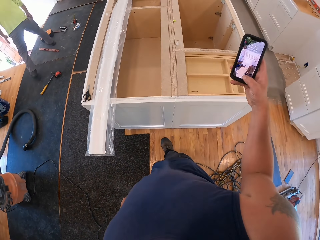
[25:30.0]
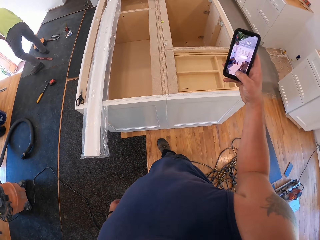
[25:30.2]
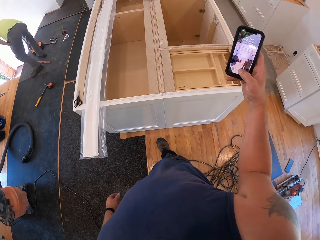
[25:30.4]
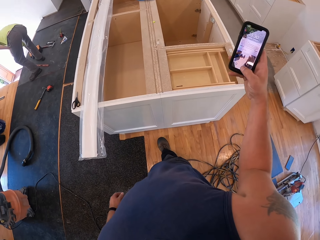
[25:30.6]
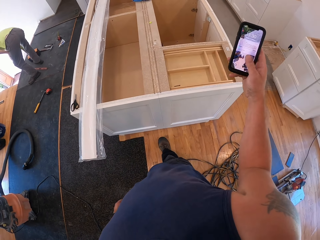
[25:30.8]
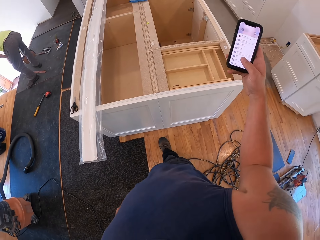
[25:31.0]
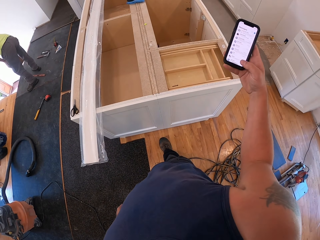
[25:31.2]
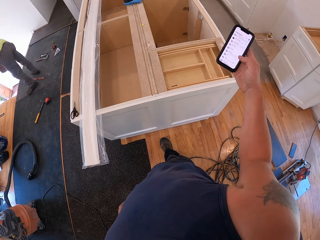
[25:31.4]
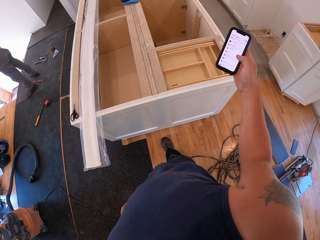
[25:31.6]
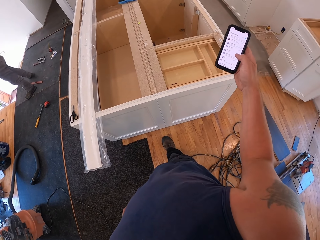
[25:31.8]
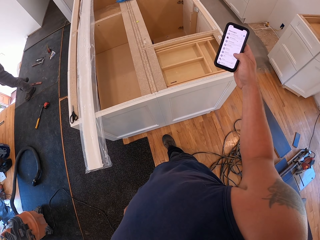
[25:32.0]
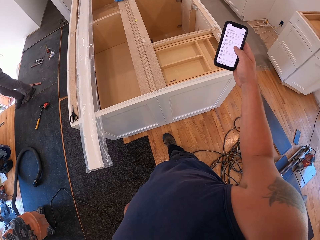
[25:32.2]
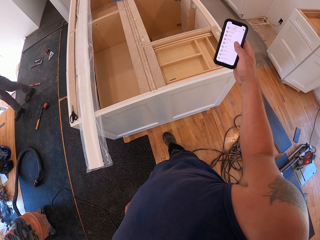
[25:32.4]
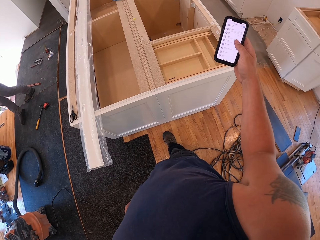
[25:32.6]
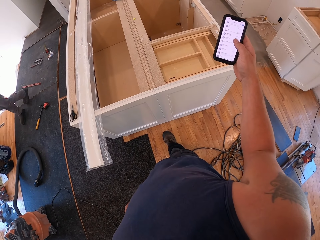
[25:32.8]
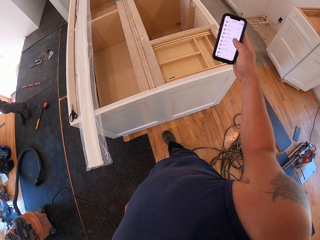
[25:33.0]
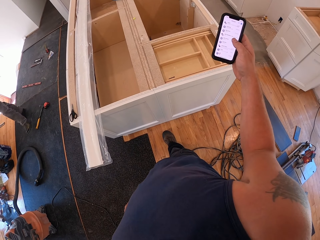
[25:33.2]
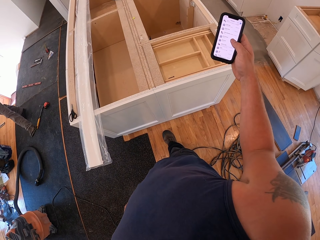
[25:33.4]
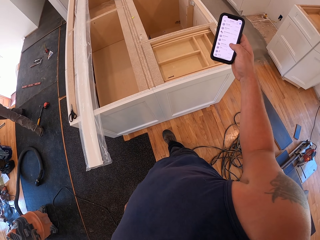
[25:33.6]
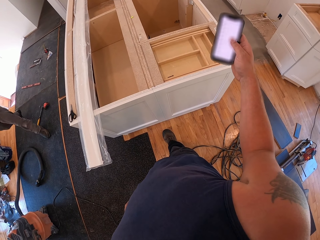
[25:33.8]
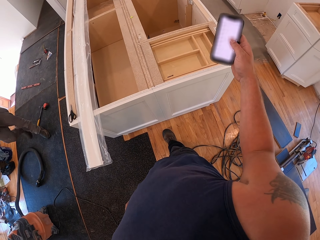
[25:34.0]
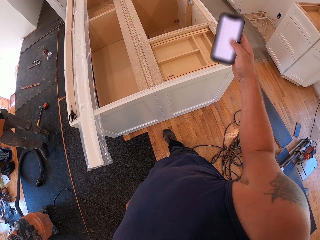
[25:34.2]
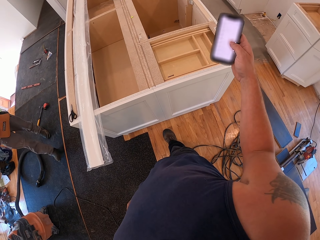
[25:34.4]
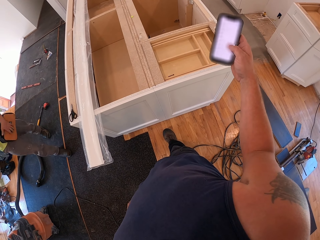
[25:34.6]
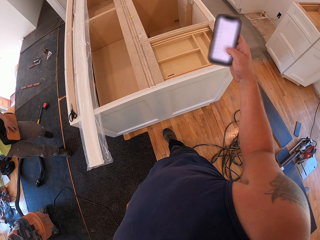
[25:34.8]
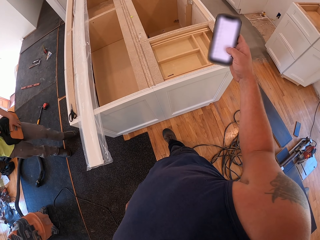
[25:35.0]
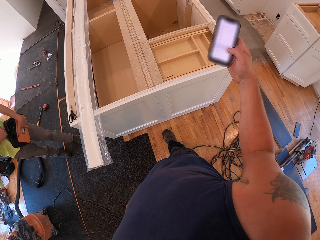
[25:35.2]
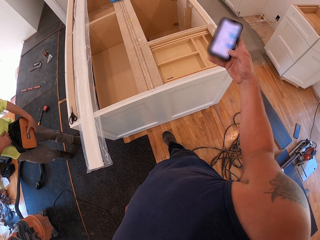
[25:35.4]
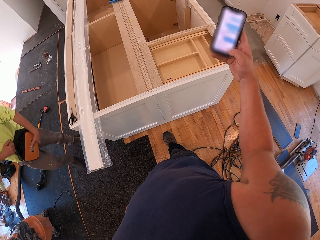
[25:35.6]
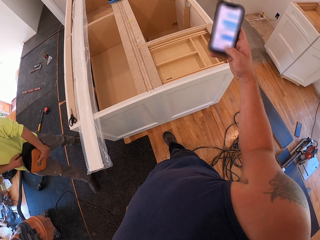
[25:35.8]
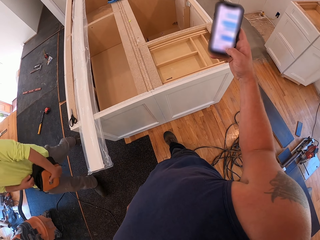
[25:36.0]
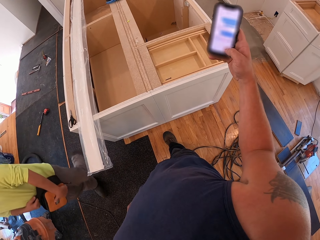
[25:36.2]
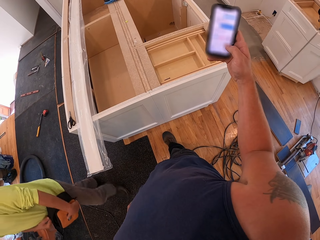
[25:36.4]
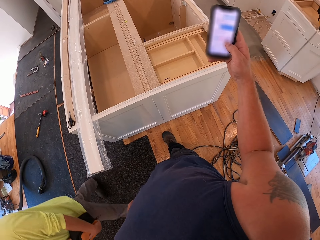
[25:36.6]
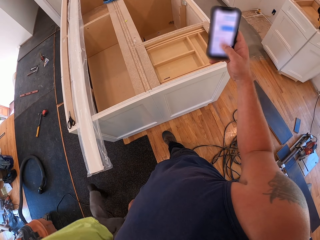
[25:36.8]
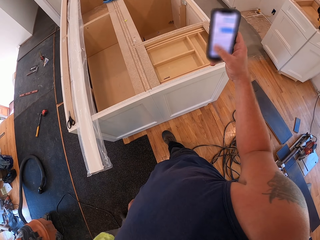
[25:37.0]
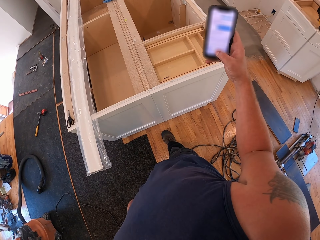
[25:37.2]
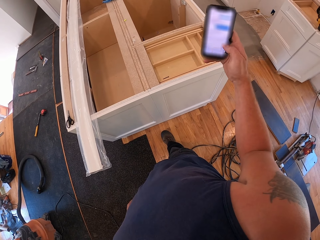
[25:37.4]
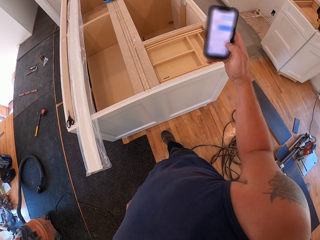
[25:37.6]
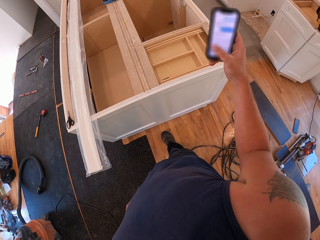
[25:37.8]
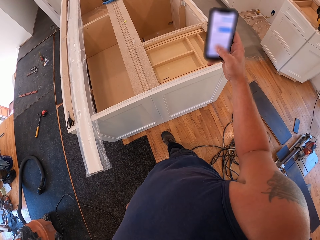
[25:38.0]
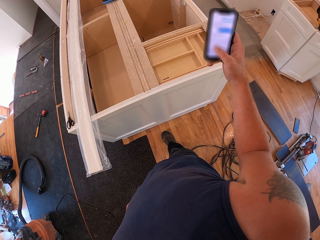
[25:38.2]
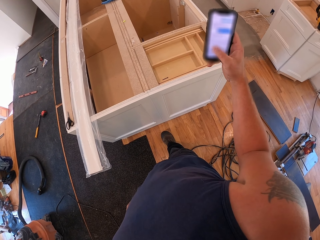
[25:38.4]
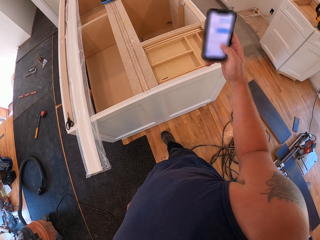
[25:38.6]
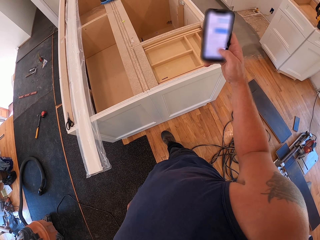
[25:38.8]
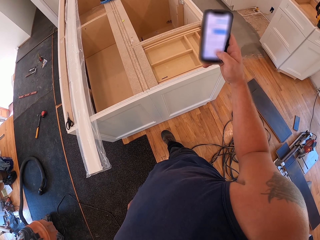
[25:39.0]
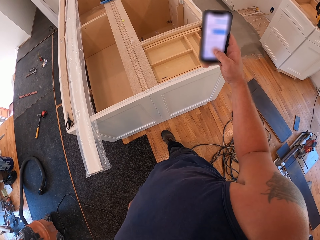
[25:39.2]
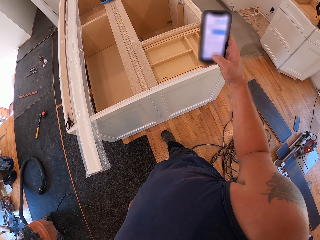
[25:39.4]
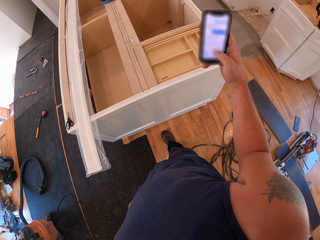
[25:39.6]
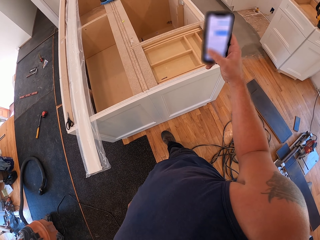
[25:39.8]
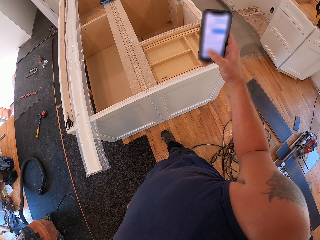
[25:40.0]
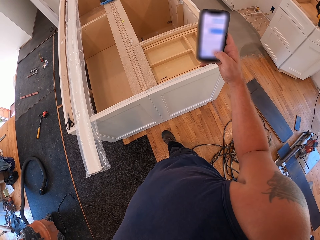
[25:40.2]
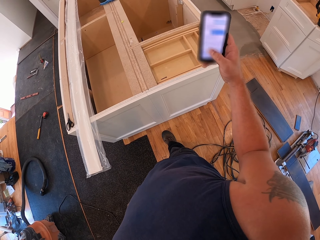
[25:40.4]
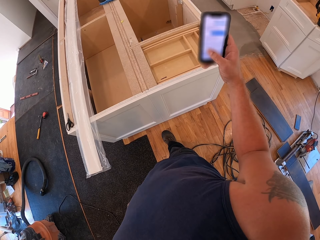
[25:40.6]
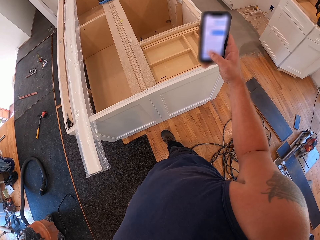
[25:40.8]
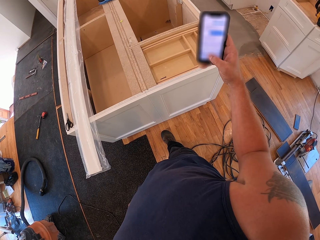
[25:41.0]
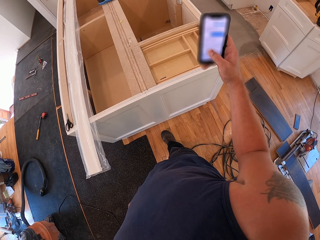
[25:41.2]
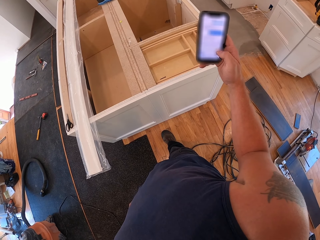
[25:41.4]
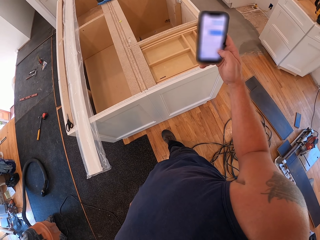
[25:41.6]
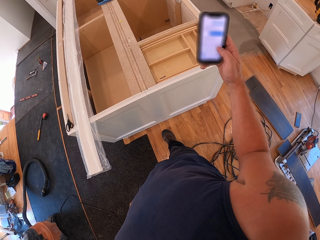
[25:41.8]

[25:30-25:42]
The camera wearer operates the phone with the right hand. The man walks past the camera wearer. The man comes near the camera wearer.

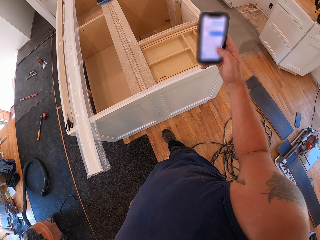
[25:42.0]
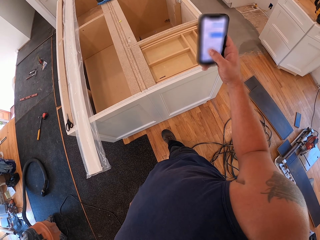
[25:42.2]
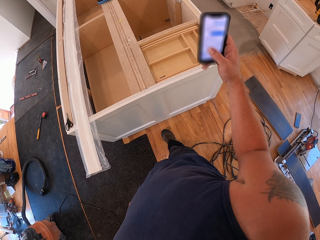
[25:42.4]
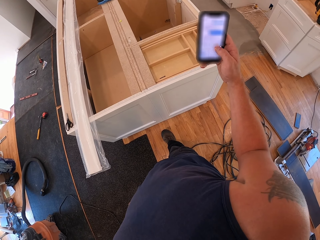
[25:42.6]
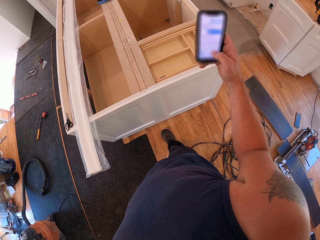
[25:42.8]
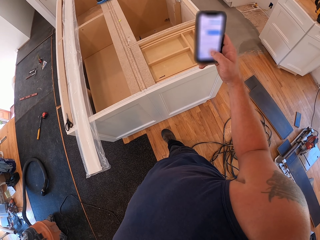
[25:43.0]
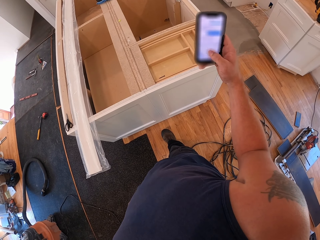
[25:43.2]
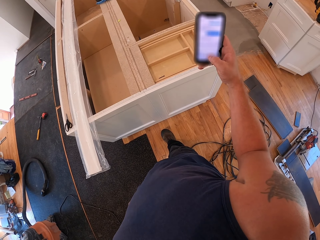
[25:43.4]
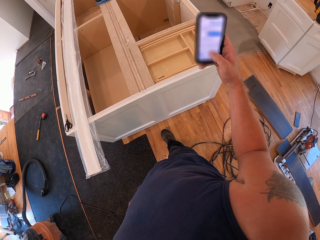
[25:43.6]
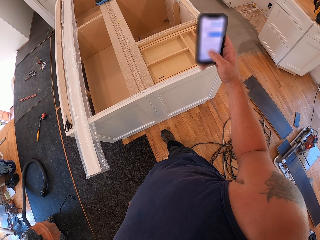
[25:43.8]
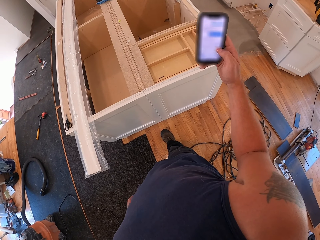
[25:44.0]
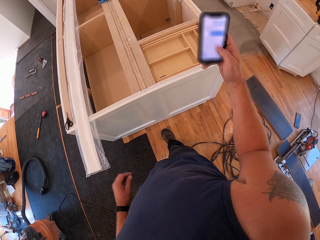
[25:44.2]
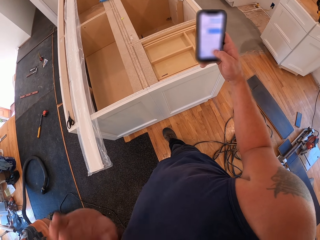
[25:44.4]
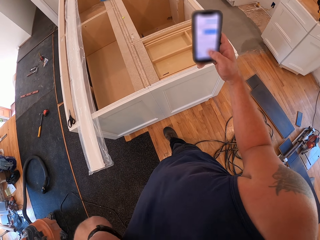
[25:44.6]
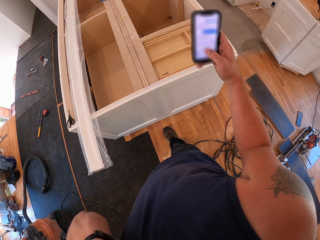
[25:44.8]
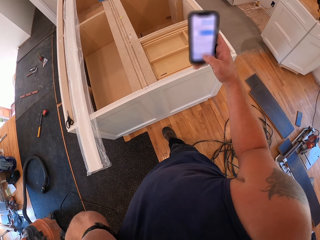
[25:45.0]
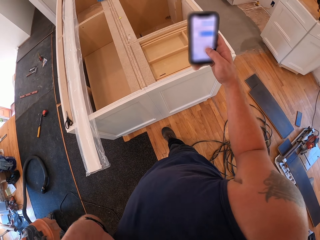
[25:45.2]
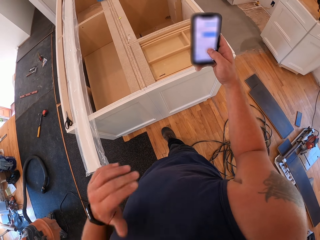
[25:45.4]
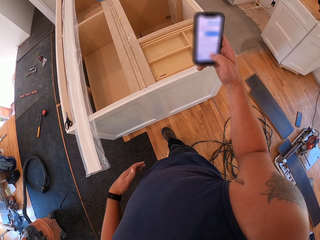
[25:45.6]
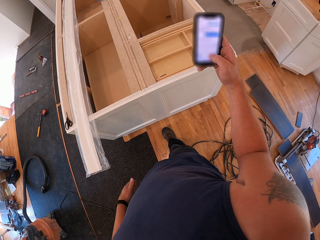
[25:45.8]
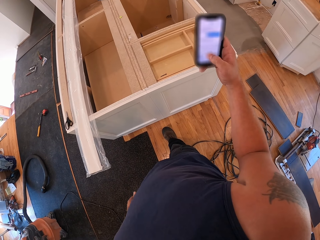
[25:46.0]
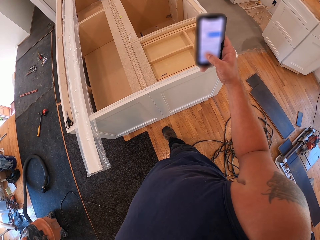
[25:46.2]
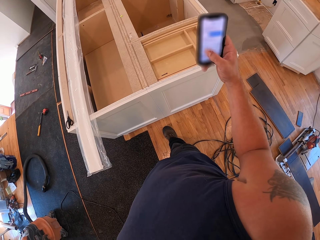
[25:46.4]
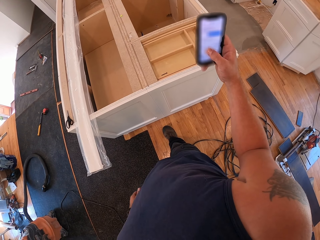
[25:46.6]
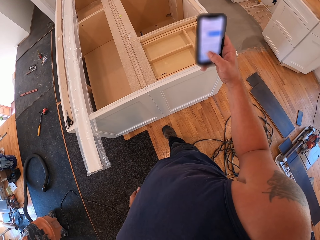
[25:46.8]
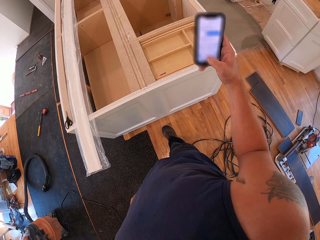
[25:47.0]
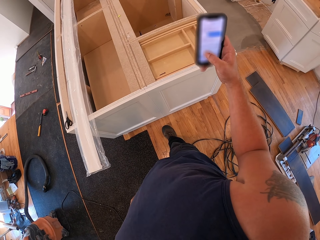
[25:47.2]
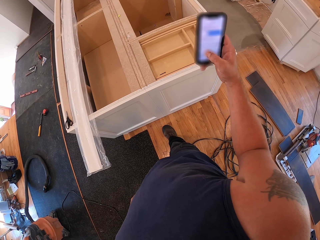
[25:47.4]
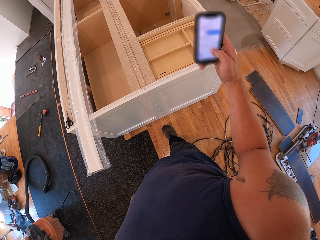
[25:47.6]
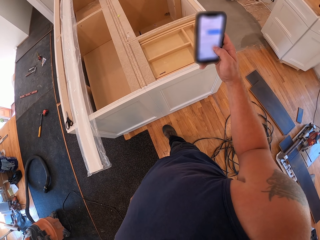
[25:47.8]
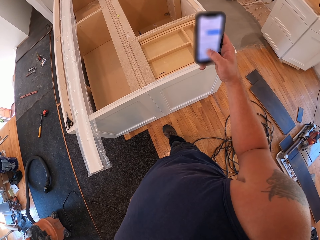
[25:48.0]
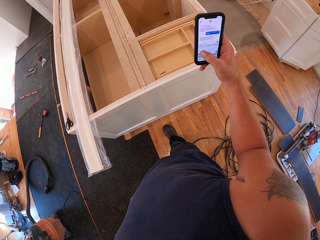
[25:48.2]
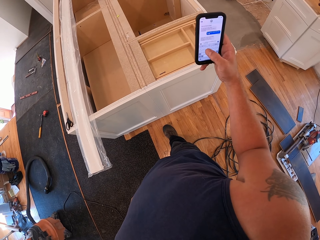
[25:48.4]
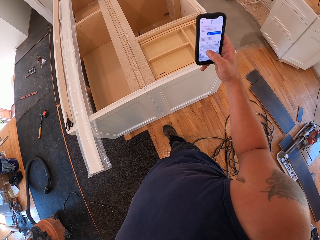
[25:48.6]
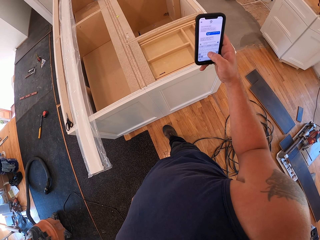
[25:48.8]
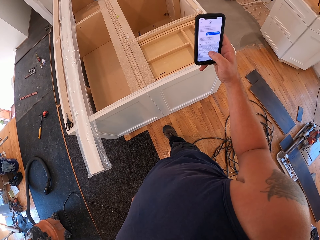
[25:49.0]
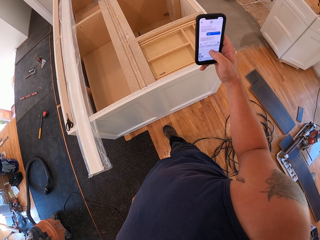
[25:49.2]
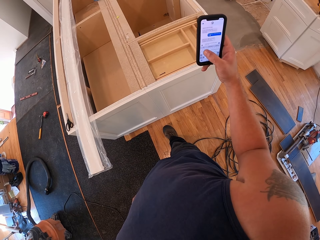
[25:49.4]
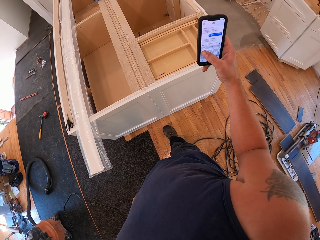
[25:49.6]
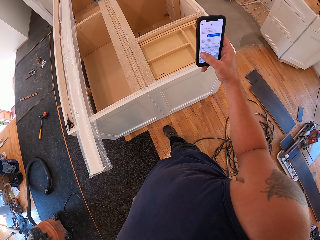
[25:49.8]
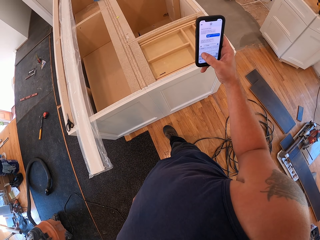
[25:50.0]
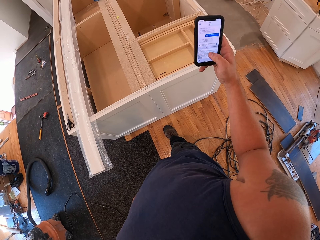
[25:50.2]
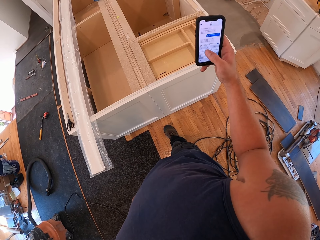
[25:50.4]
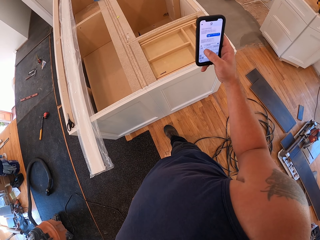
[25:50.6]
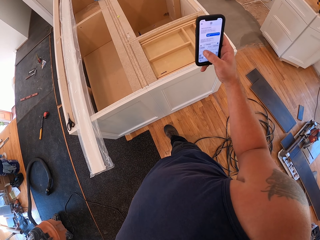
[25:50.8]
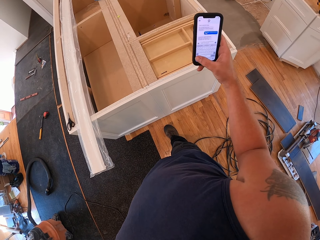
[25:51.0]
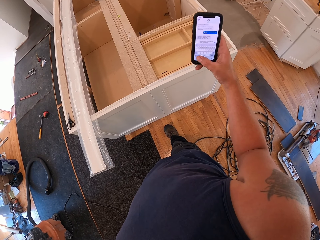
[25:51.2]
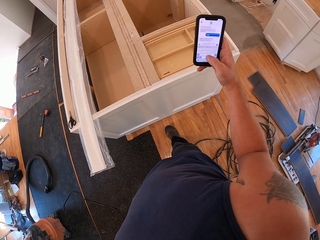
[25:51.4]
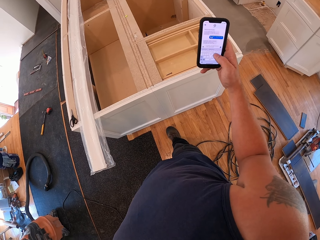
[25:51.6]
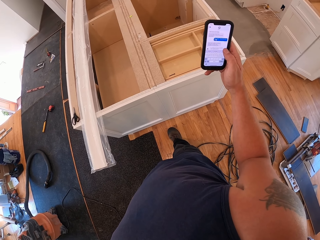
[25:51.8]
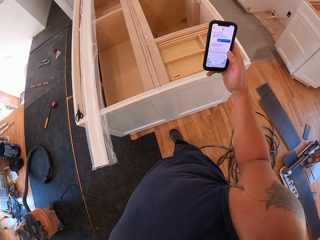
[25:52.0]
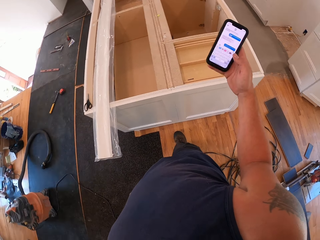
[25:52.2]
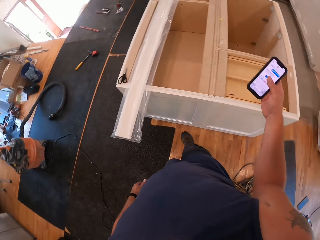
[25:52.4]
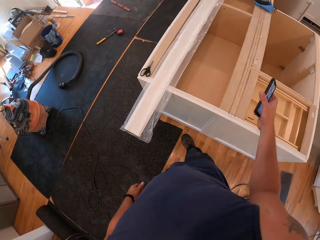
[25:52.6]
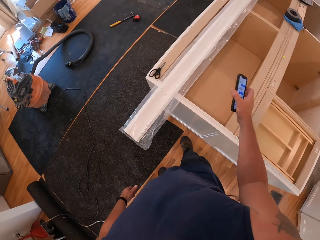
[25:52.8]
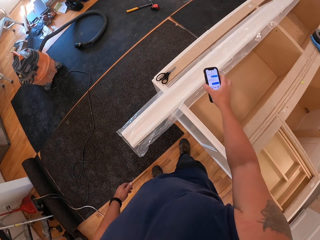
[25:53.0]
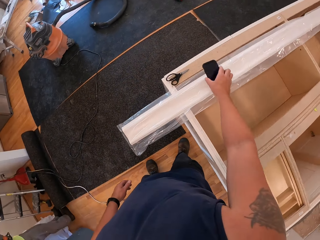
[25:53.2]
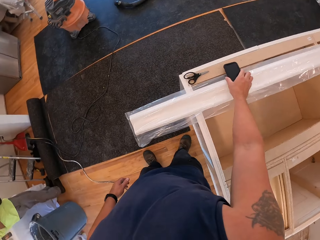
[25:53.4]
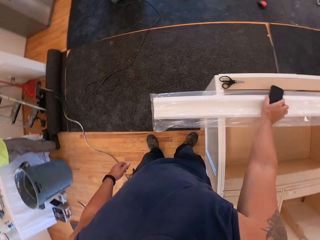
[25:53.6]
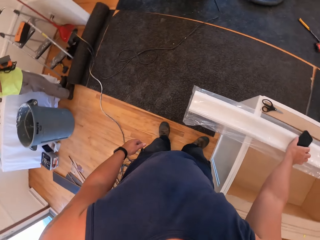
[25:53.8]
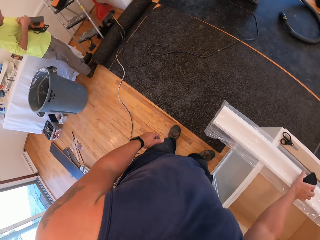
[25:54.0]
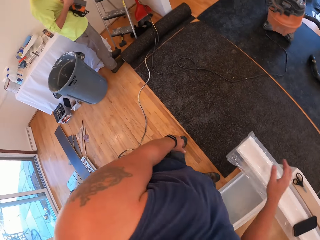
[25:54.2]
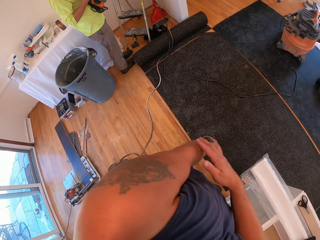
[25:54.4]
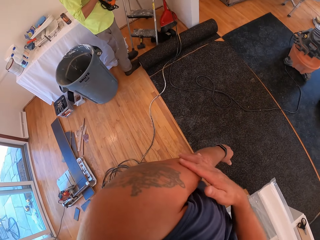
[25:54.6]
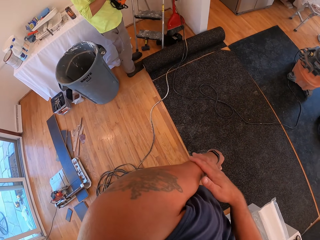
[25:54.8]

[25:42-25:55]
The camera wearer touches their face with the left hand. They drop the phone on the shelf. They touch their left arm with the right hand.
